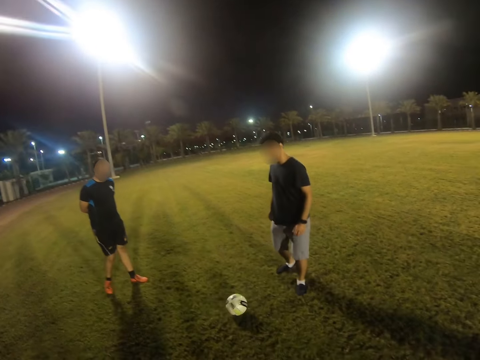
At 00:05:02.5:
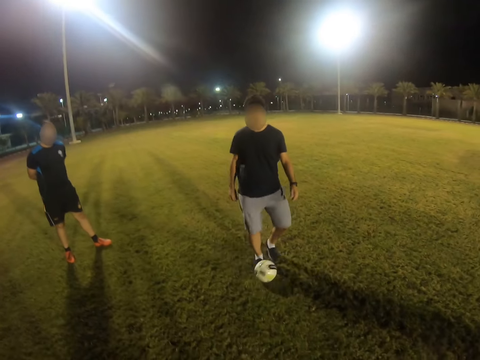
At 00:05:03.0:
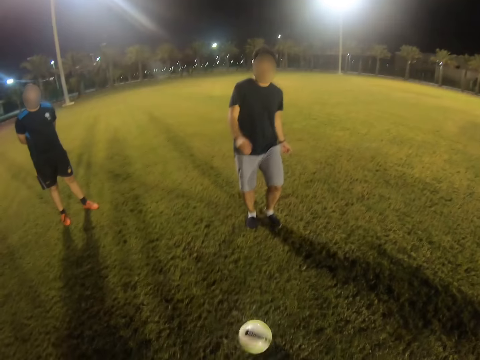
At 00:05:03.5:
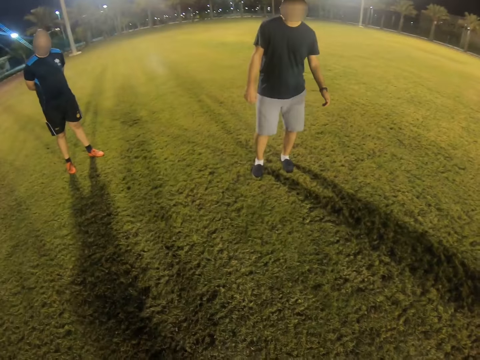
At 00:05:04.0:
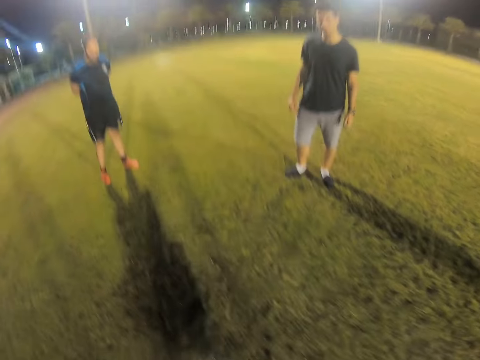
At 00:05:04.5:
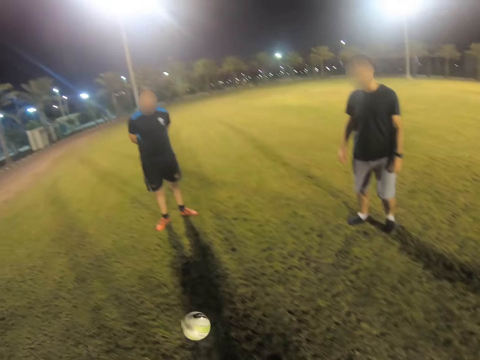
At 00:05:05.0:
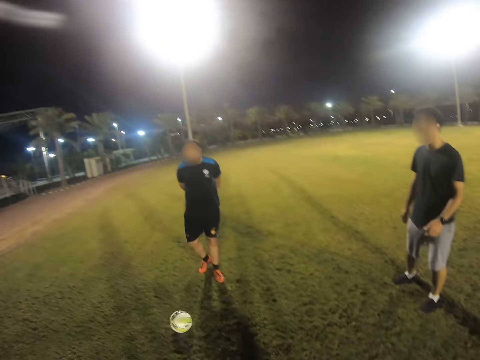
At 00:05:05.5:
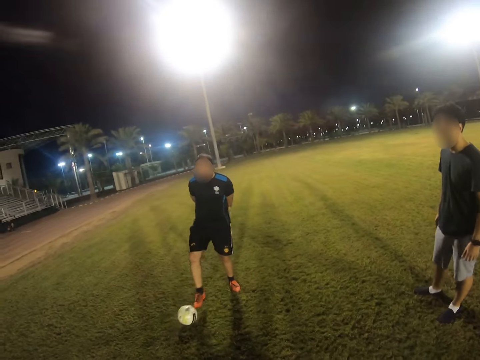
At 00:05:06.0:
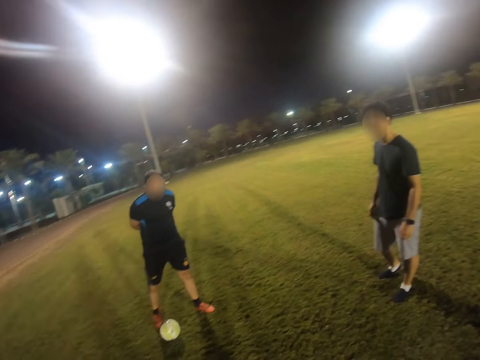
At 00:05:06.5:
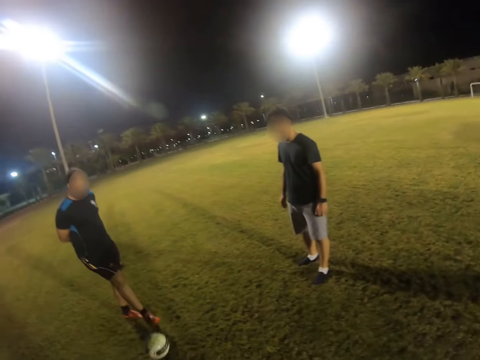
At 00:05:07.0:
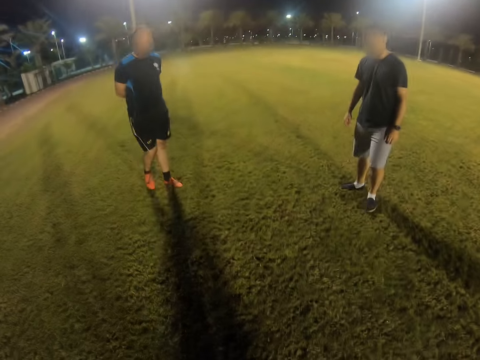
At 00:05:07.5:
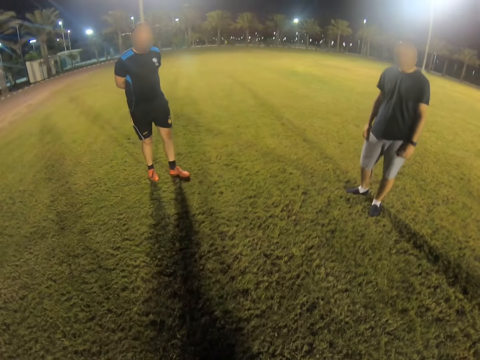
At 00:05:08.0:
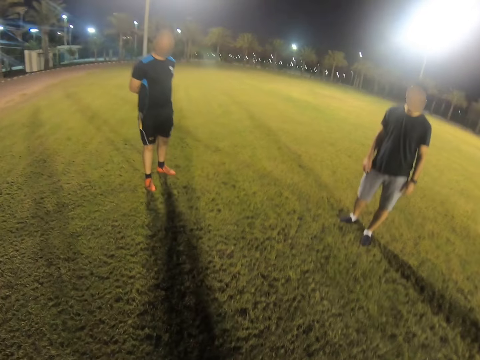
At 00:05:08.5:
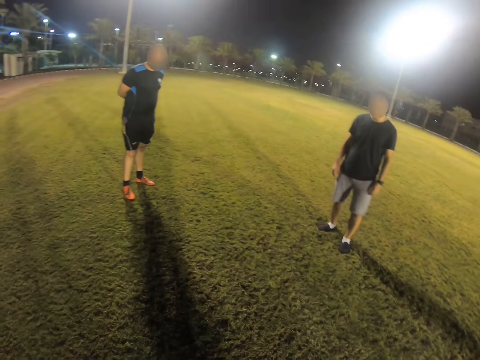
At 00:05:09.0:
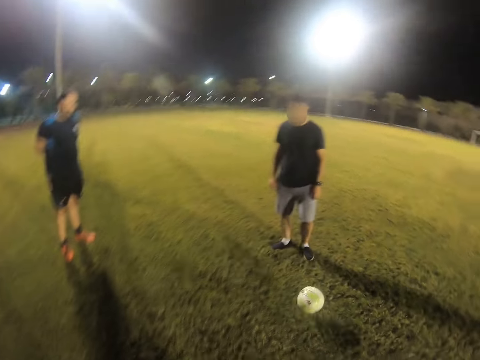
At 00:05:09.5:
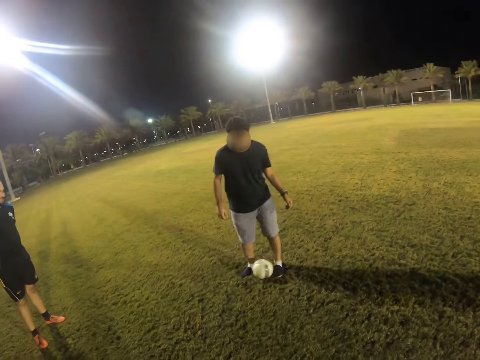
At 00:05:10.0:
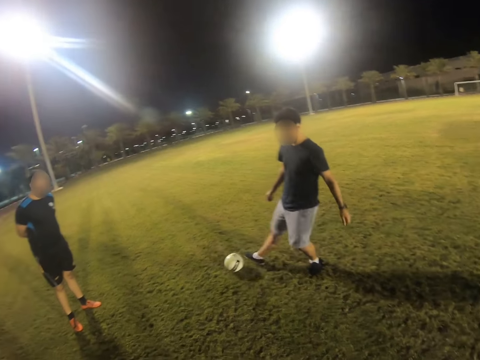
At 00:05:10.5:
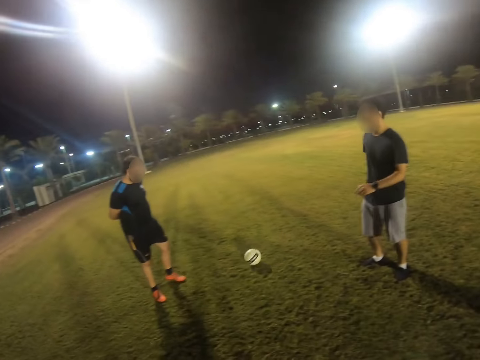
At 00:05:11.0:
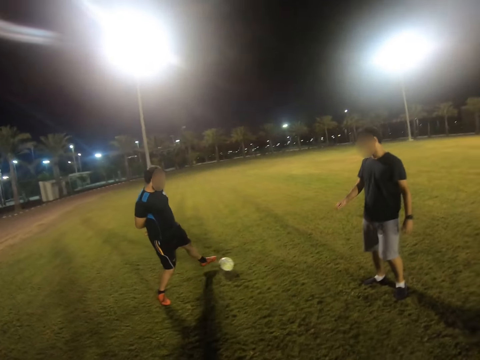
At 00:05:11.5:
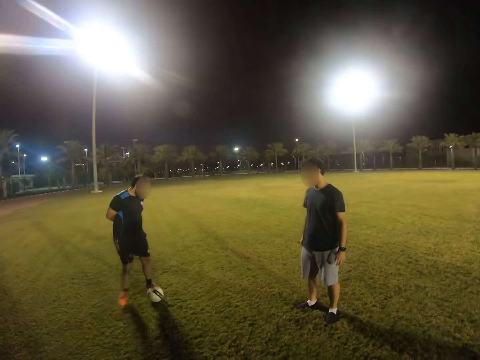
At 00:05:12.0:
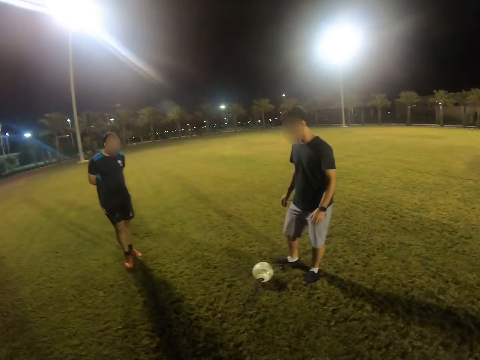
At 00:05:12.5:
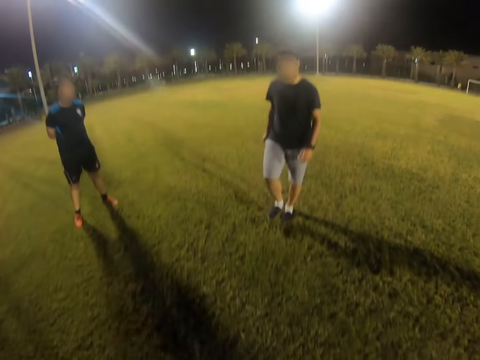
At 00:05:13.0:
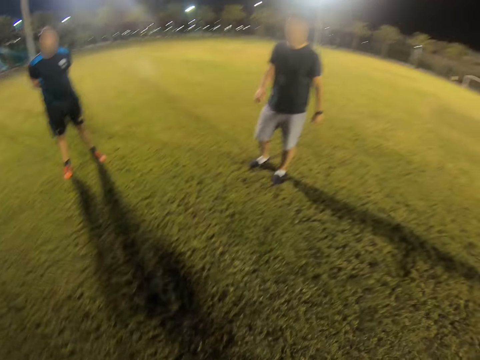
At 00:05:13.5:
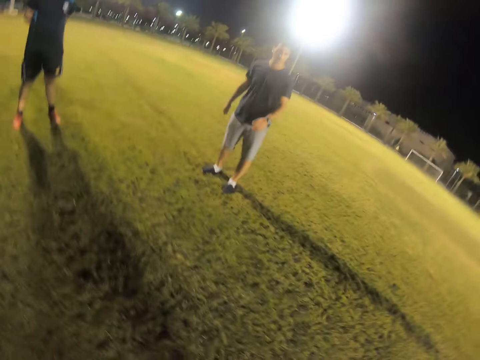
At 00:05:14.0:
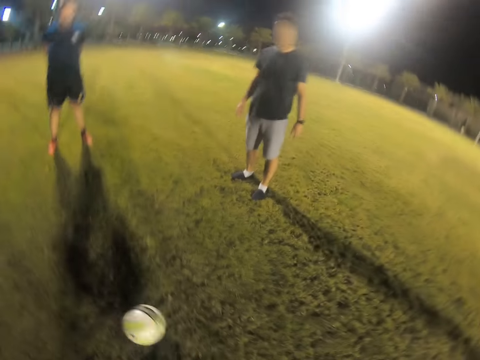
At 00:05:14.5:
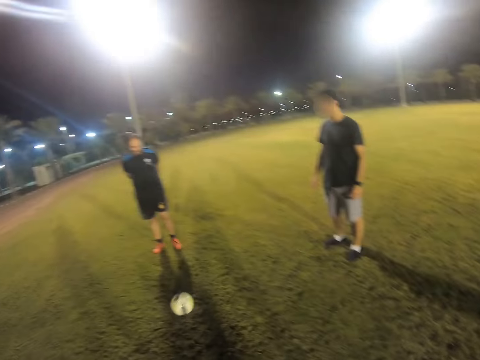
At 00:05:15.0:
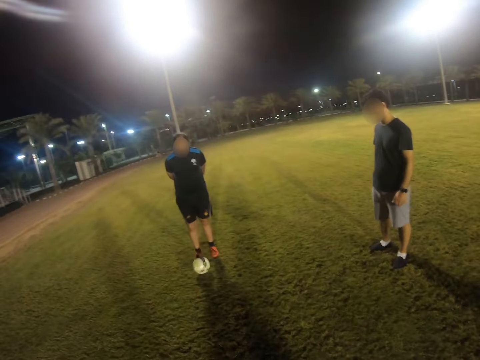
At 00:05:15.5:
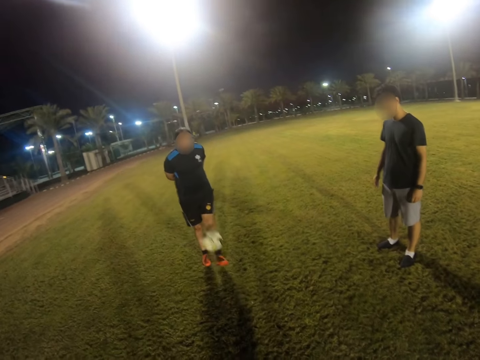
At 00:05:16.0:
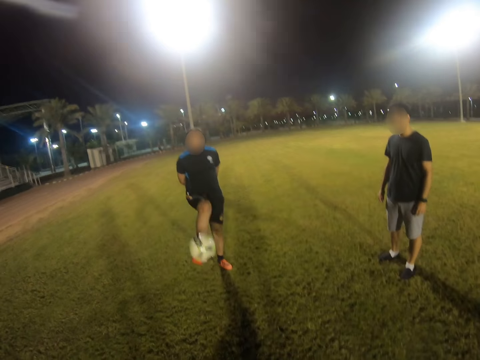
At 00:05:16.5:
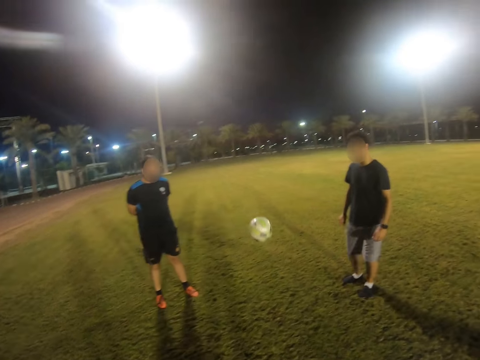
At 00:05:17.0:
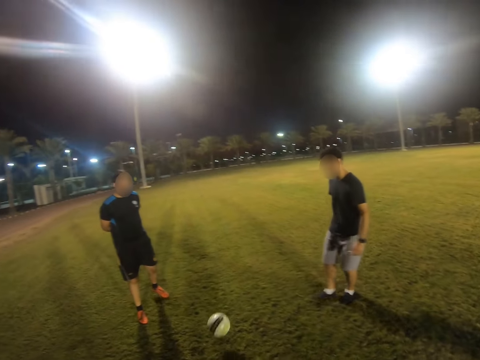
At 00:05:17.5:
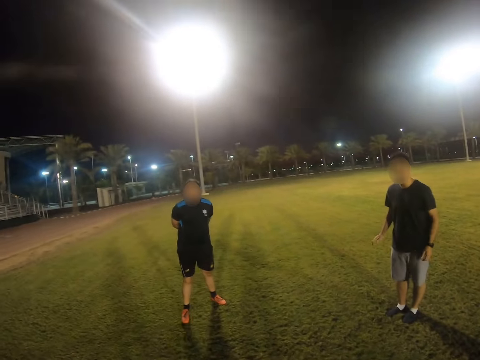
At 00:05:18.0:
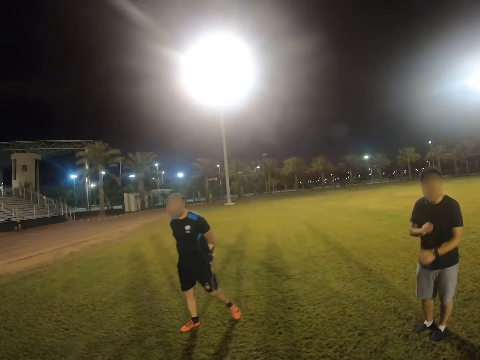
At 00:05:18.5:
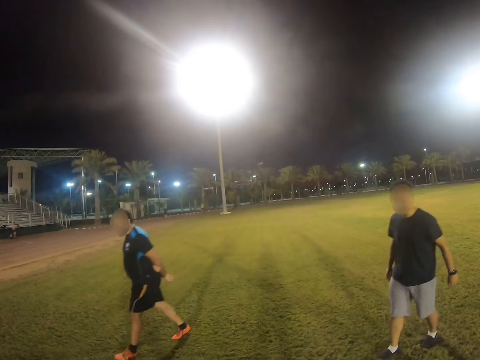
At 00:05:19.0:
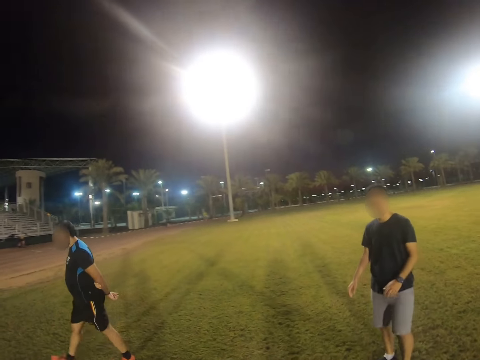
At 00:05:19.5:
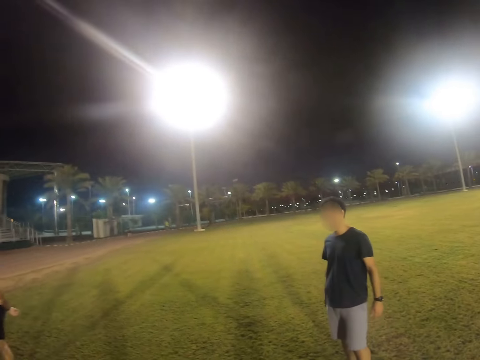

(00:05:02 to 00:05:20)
A man passes the ball to another man. The other man passes the ball to the camera wearer. The camera wearer passes the ball to the first man. The first man hits the ball. The camera wearer hits the ball. The other man hits the ball. The first man hits the ball. The other man hits the ball. The camera wearer hits the ball. The first man hits the ball. The other man hits the ball.

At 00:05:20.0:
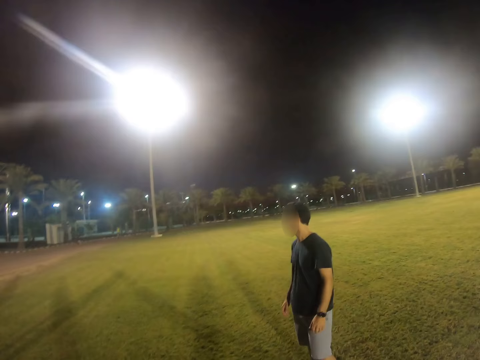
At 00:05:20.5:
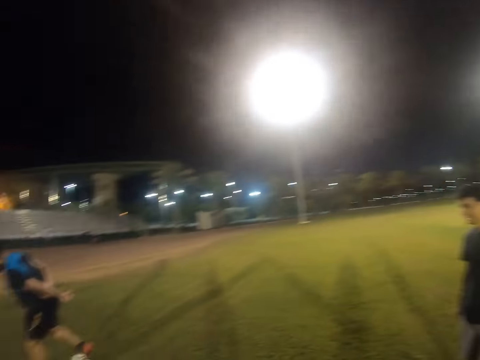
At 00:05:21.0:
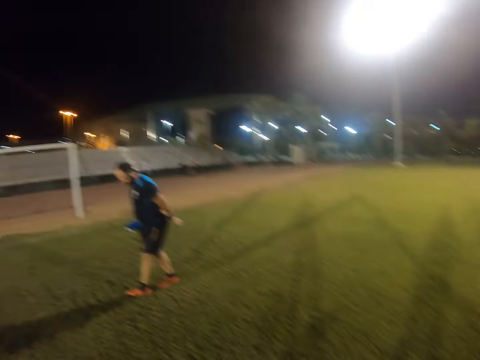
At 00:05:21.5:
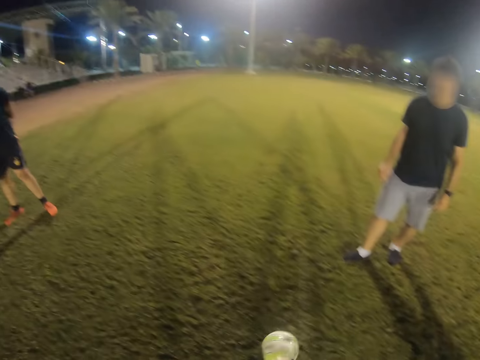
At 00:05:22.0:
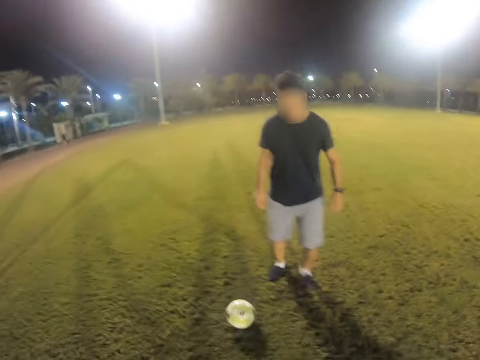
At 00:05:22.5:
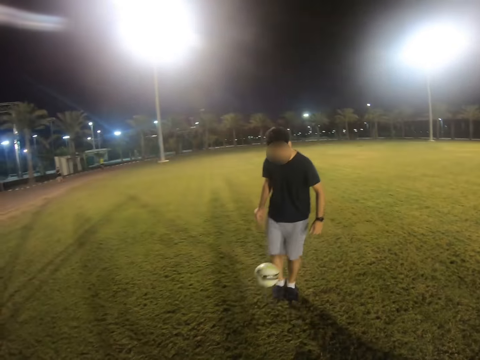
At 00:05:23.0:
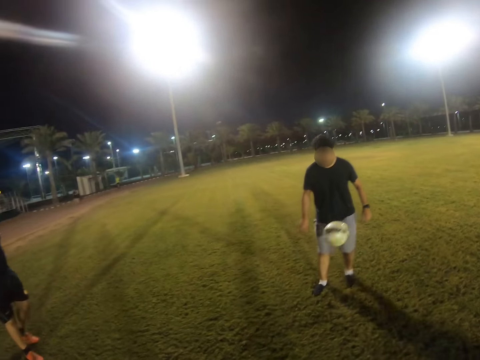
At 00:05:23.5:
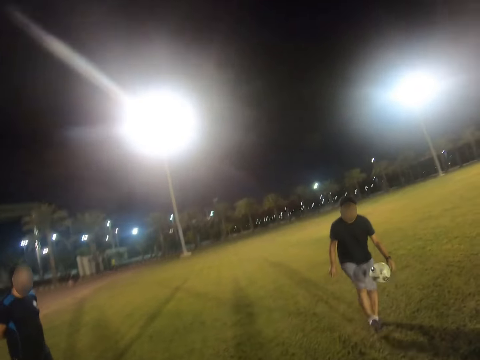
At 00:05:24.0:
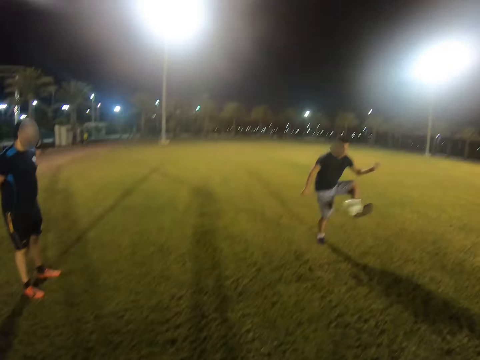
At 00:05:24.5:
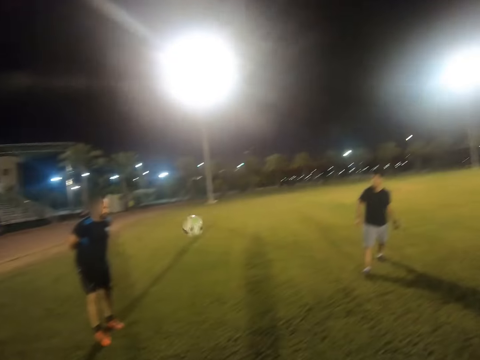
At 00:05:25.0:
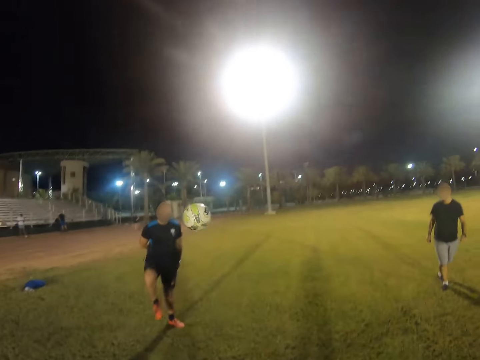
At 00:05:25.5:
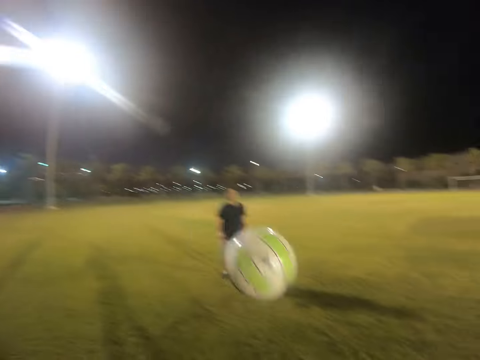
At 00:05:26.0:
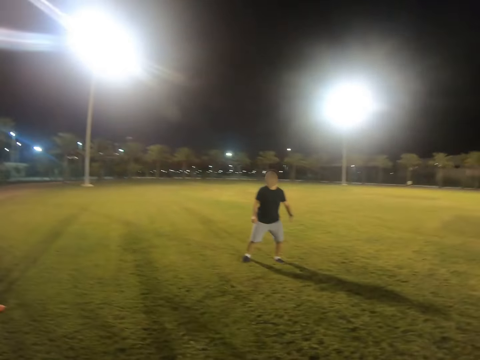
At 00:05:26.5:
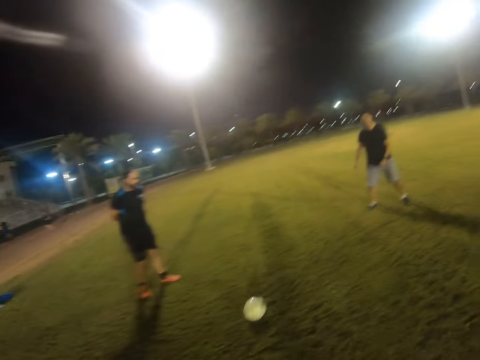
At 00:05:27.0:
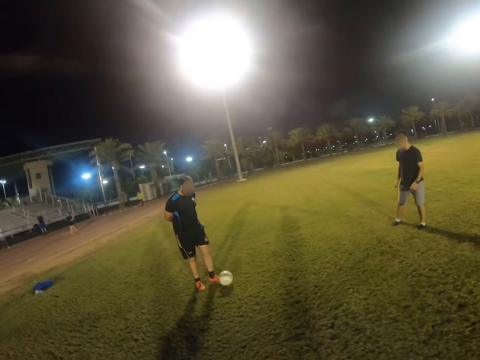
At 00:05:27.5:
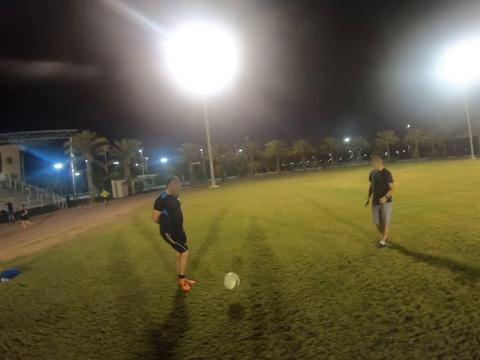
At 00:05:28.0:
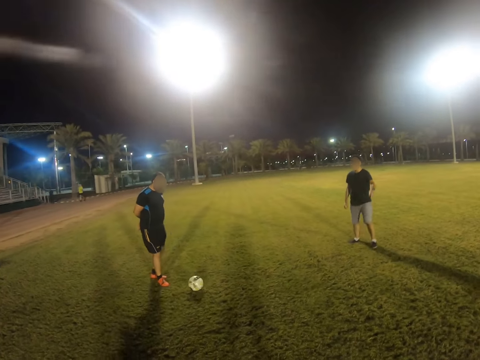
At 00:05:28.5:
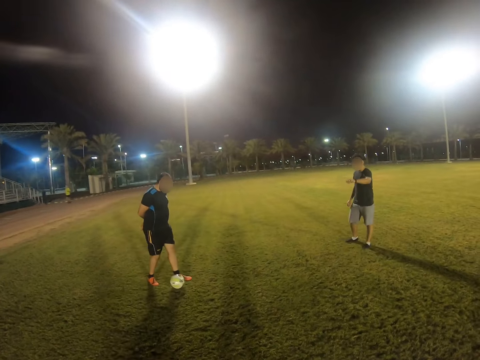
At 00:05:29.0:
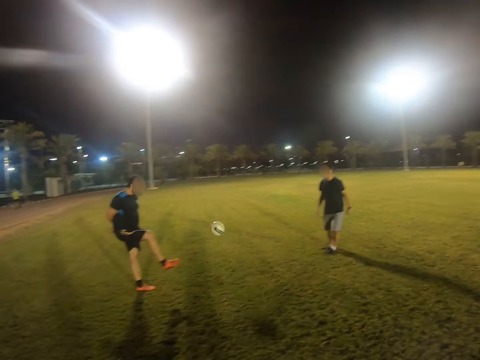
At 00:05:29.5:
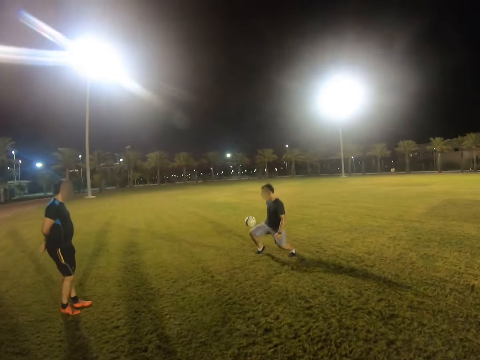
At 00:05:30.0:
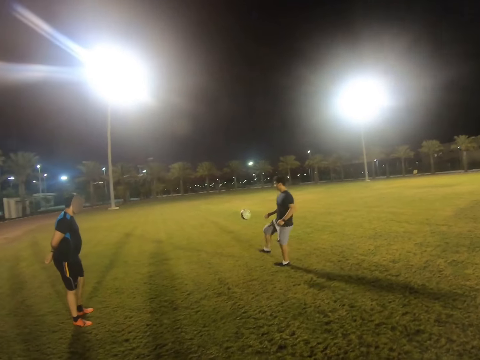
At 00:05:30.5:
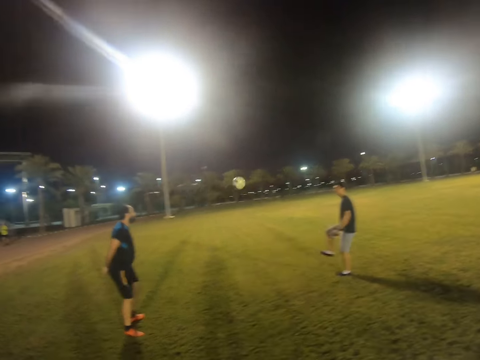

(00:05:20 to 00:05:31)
A man hits the ball. Another man dribbles the ball and plays with the ball. The other man passes the ball to the first man. The first man hits the ball. The other man passes the ball to the camera wearer. The camera wearer hits the ball. The first man passes the ball back and forth to the other man.
